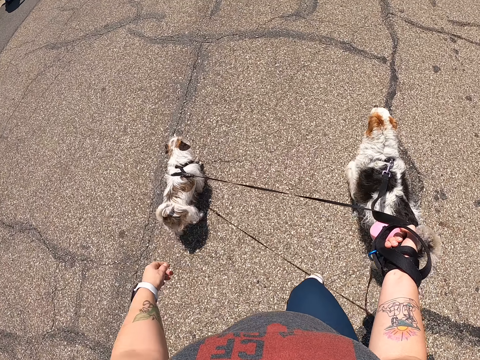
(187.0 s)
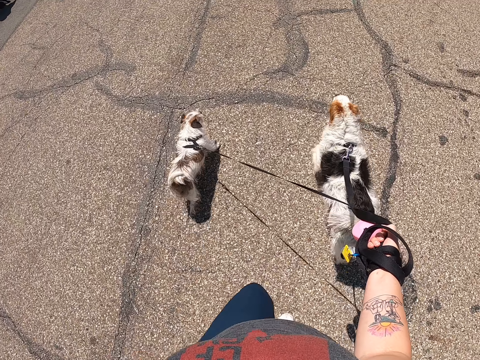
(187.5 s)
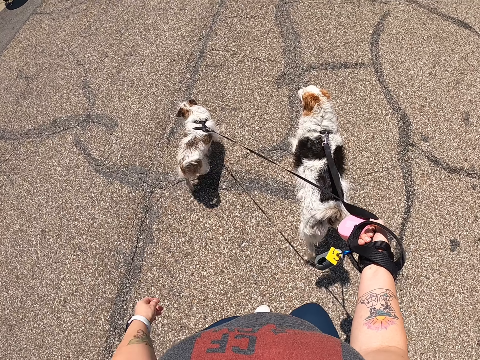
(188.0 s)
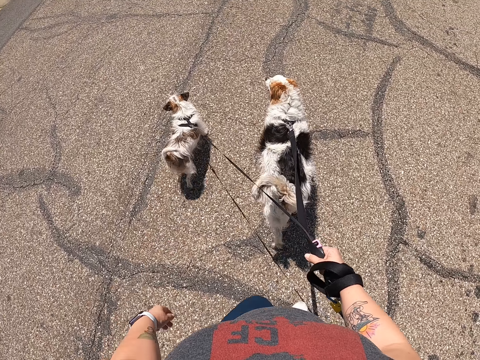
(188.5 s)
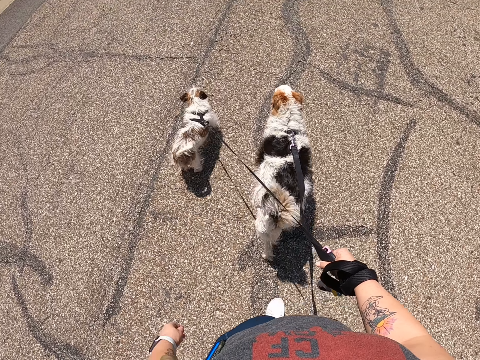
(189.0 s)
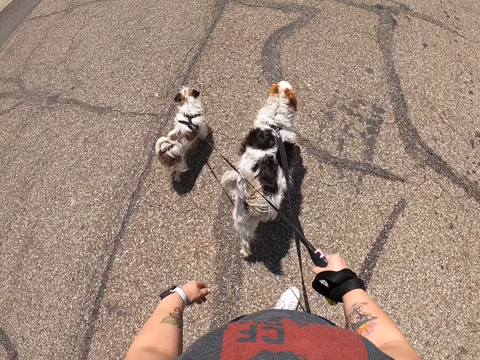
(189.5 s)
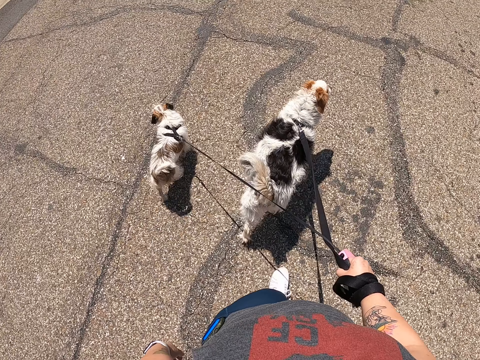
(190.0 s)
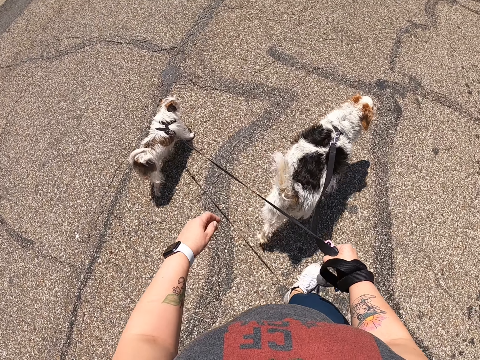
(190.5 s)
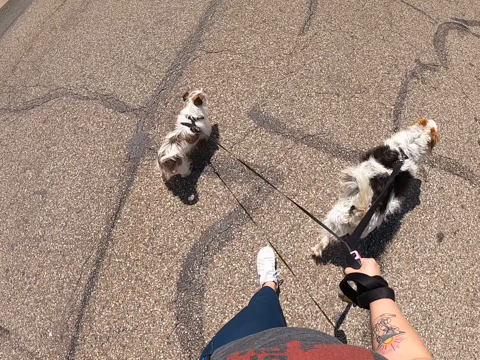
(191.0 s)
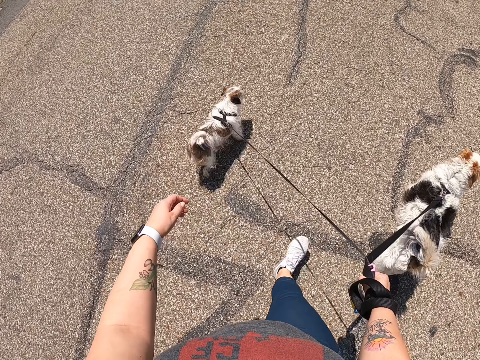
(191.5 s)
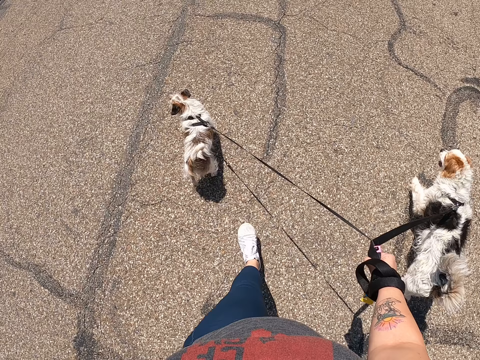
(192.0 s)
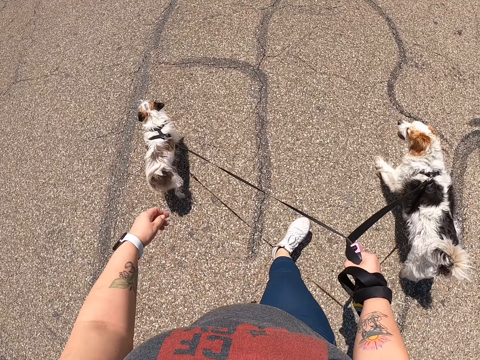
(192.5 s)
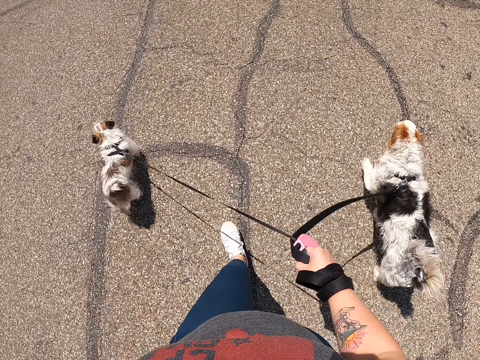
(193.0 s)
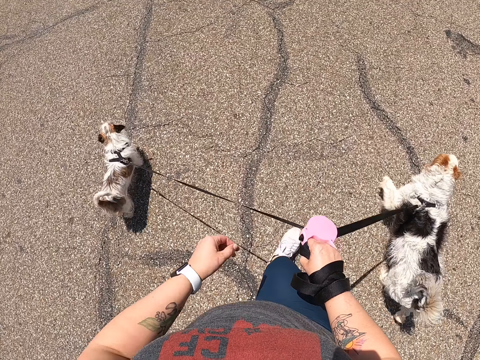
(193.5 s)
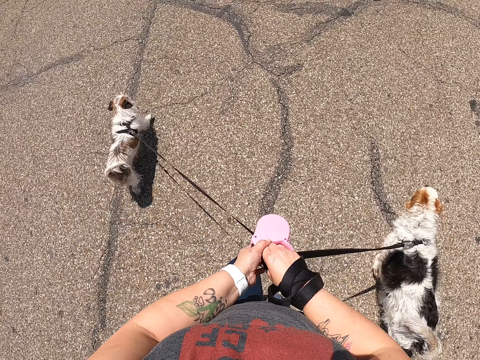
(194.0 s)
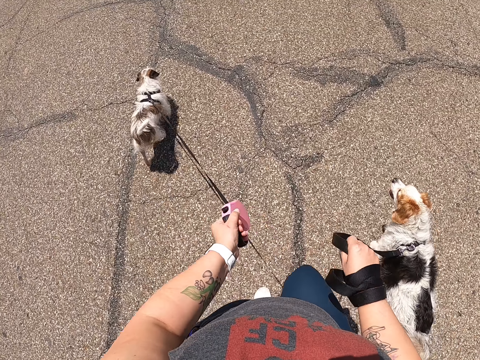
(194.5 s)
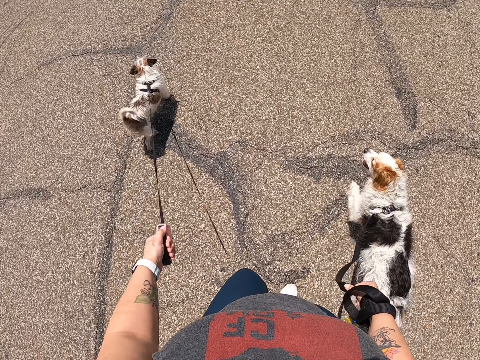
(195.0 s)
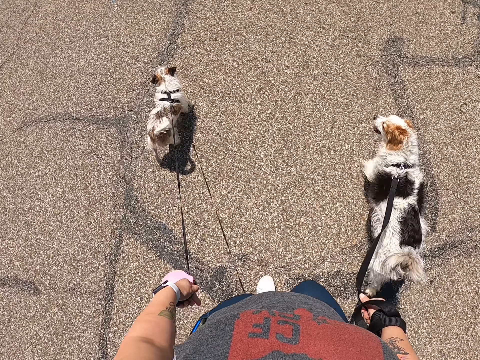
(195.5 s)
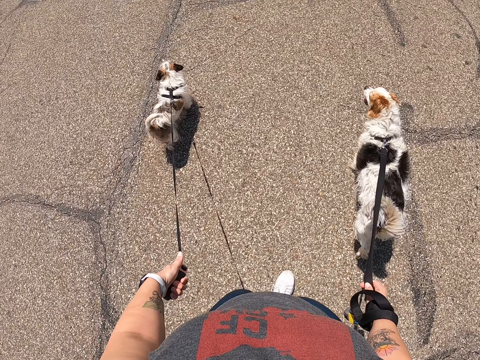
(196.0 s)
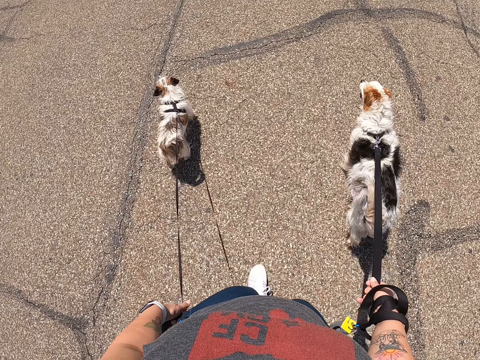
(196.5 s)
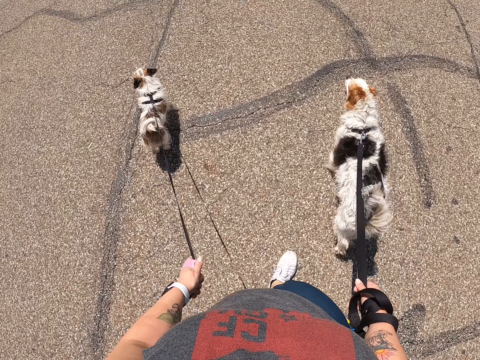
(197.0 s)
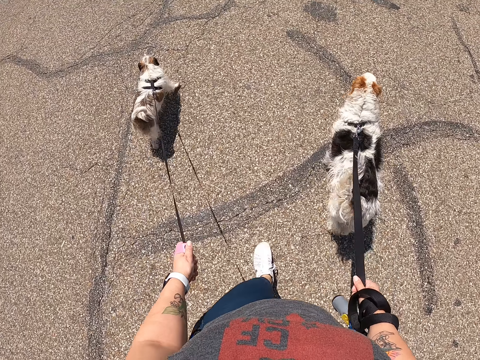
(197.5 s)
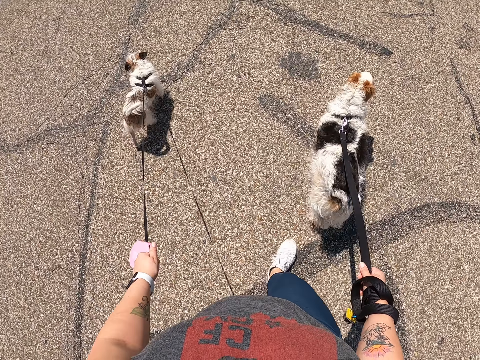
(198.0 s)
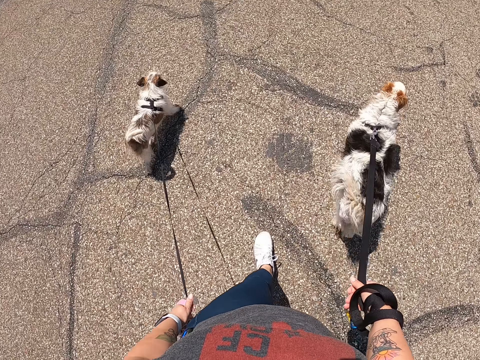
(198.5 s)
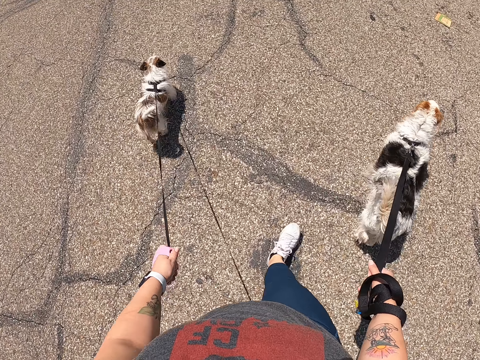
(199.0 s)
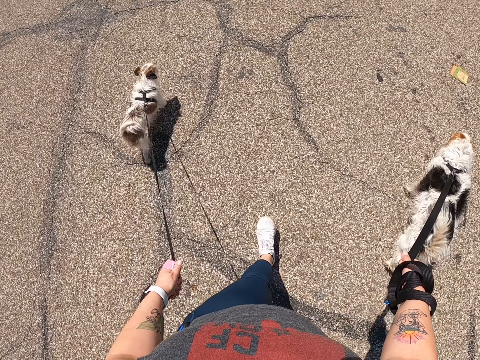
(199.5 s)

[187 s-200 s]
The camera wearer passes the dog leash to her left hand. She holds the dog in both hands.

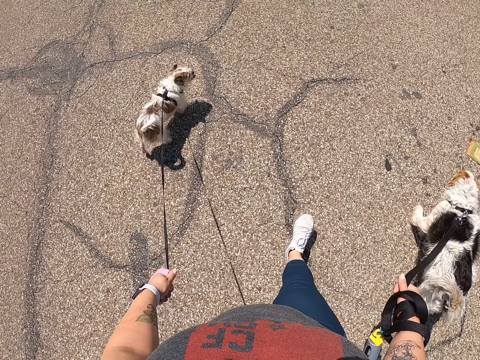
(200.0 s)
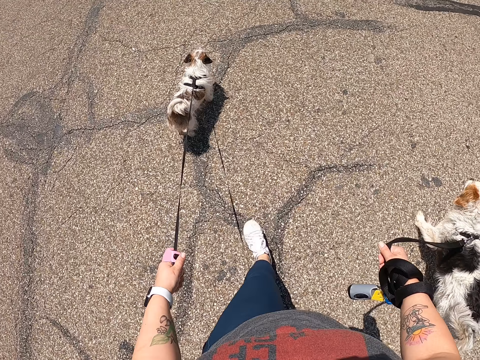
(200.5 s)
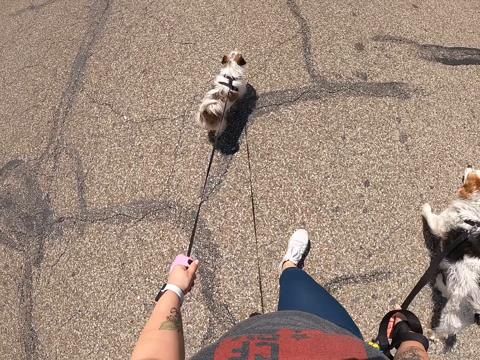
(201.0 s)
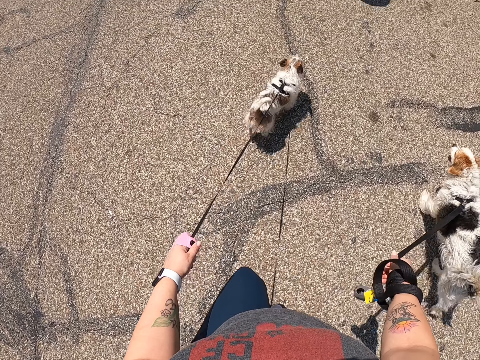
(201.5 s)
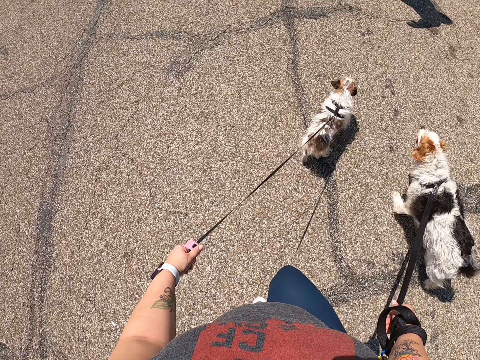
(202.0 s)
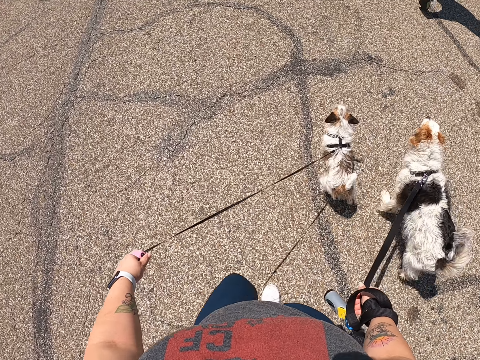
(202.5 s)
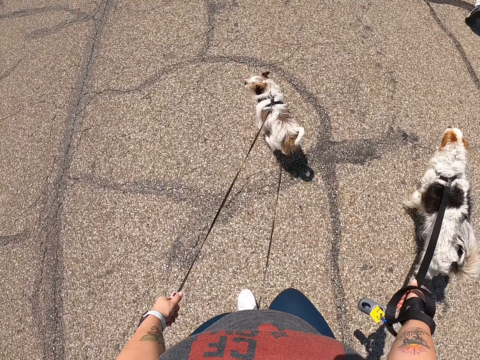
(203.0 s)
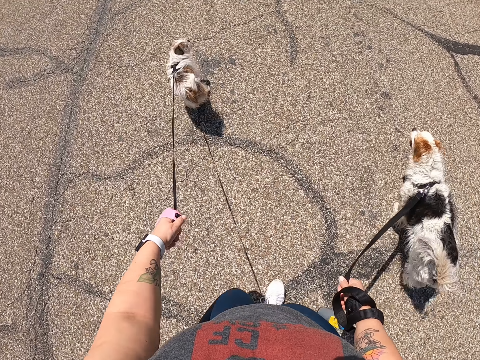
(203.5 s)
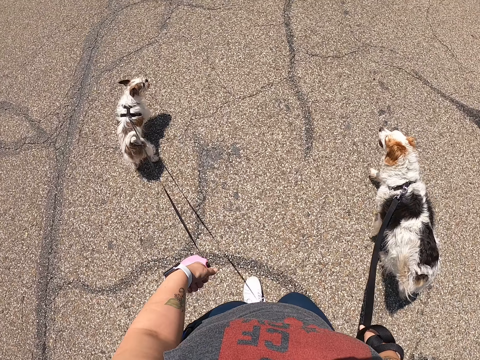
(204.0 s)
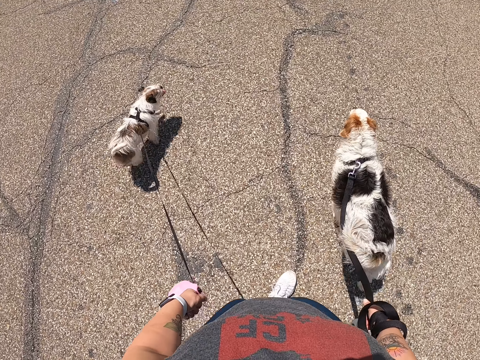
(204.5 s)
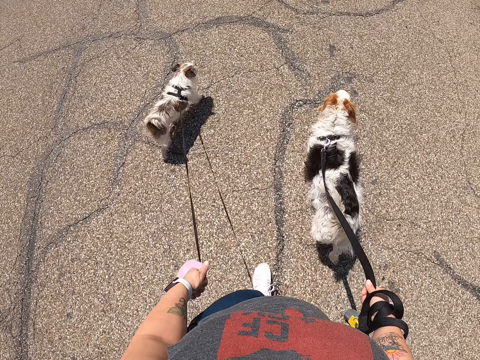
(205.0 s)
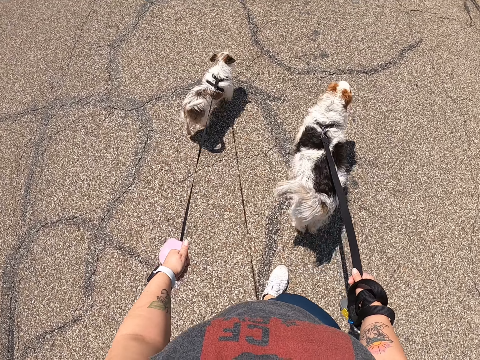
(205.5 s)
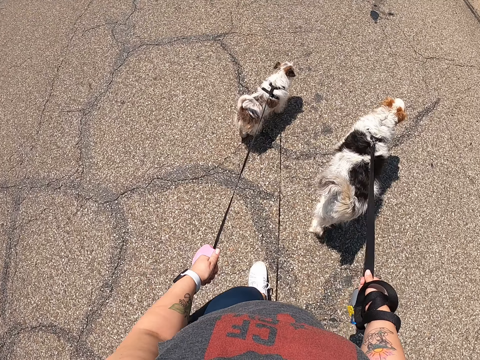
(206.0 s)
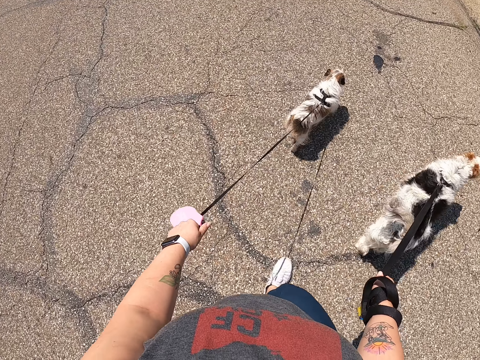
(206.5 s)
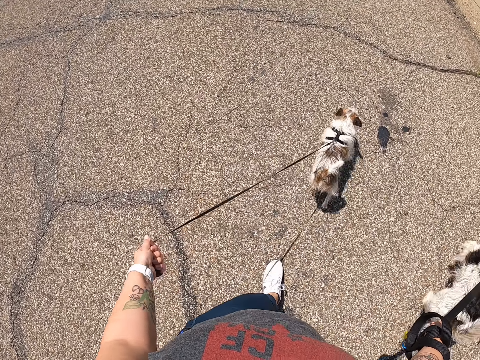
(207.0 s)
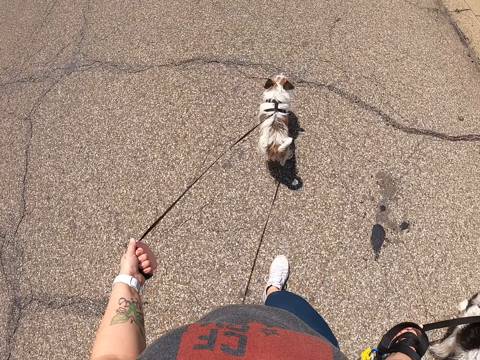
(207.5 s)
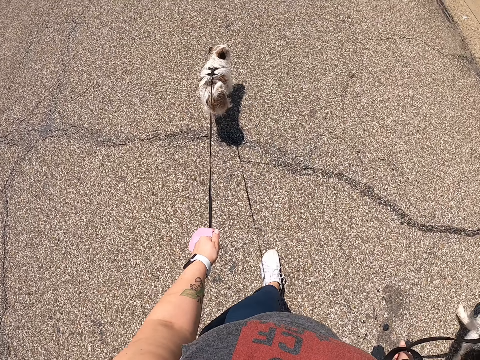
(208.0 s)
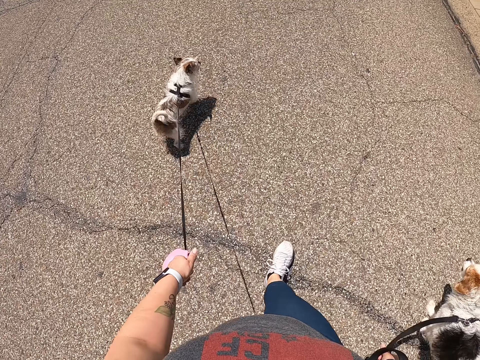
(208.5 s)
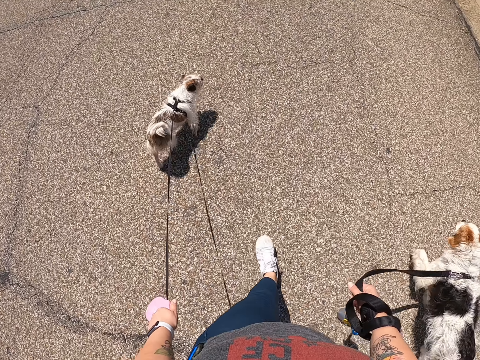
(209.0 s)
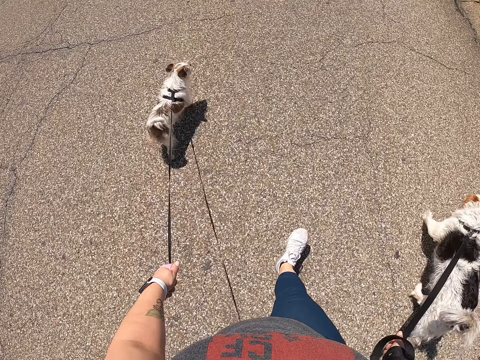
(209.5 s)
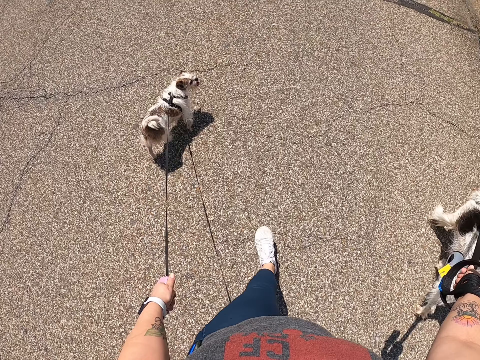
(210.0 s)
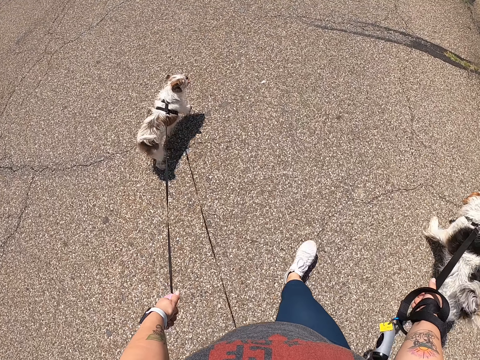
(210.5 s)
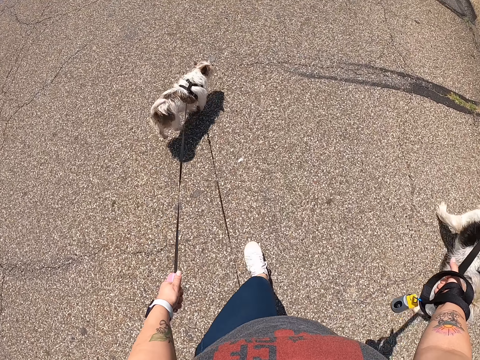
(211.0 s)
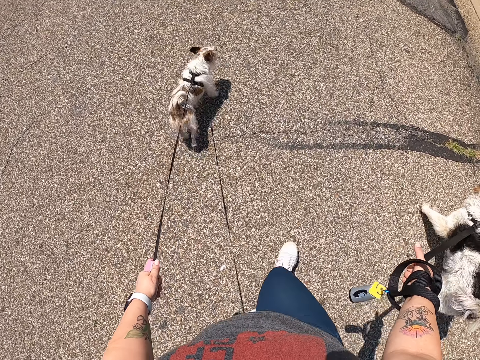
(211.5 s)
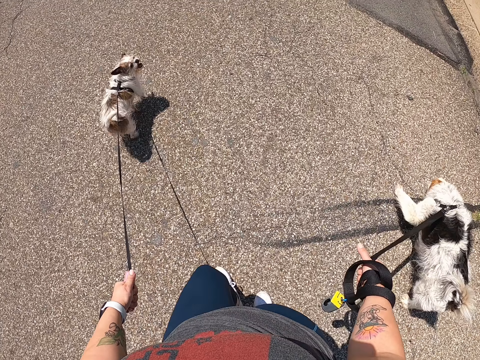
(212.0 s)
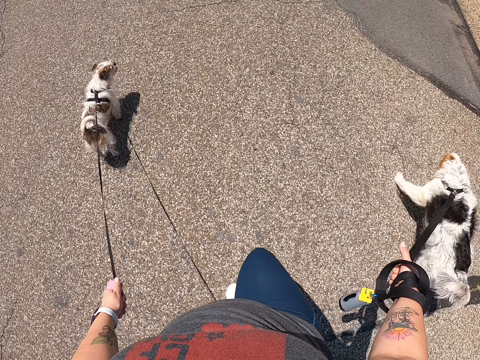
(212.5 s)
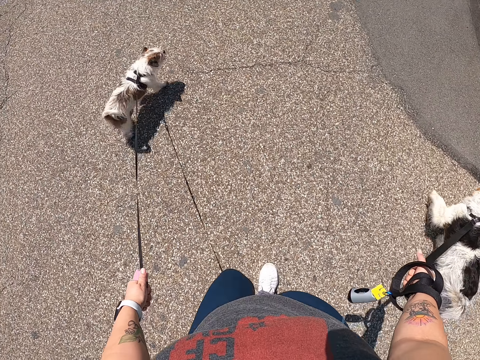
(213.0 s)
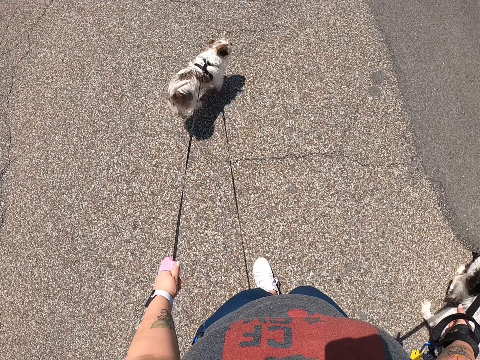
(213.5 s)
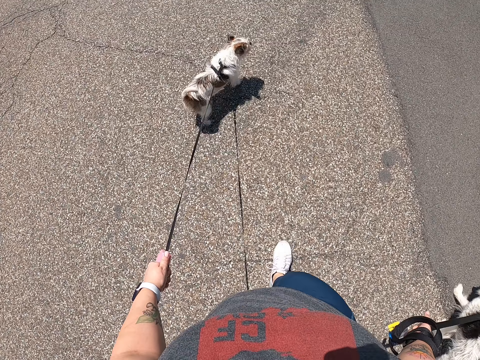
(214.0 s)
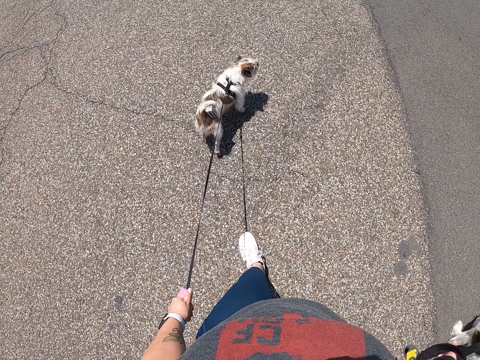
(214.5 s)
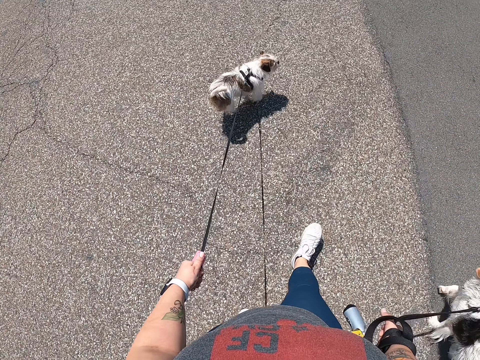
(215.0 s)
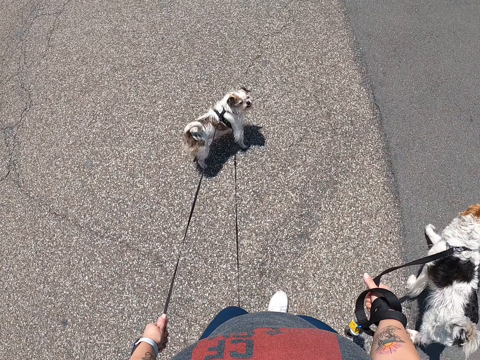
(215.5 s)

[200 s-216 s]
A man walks on the road.
